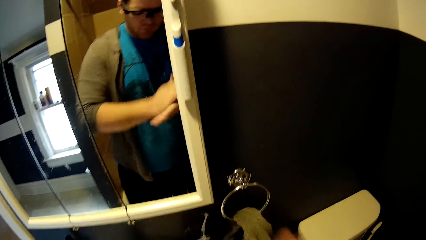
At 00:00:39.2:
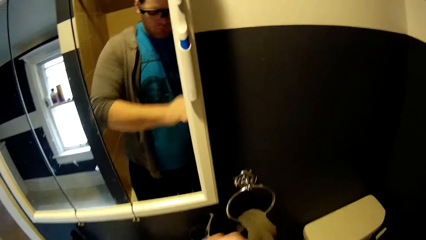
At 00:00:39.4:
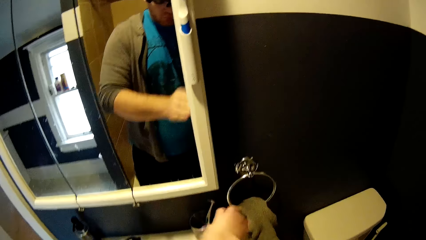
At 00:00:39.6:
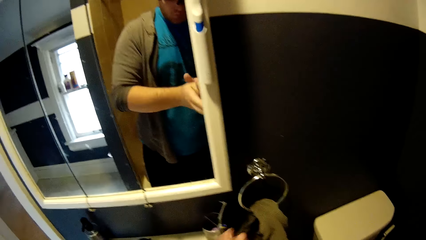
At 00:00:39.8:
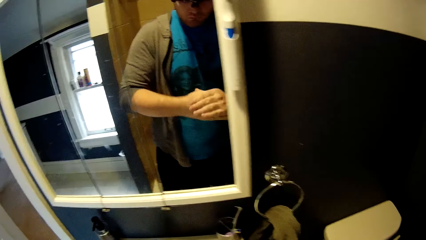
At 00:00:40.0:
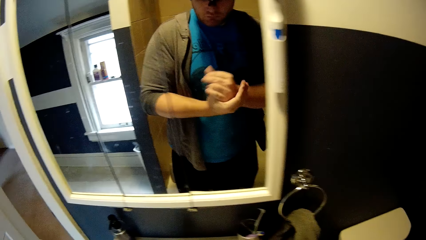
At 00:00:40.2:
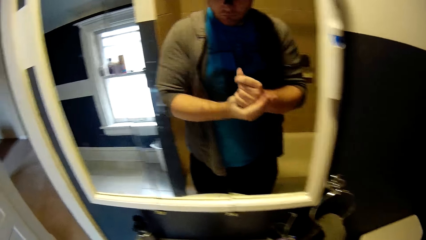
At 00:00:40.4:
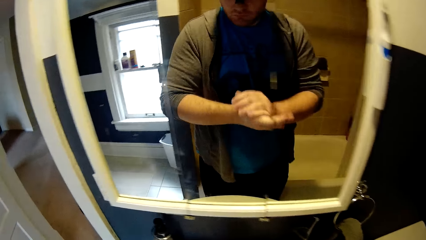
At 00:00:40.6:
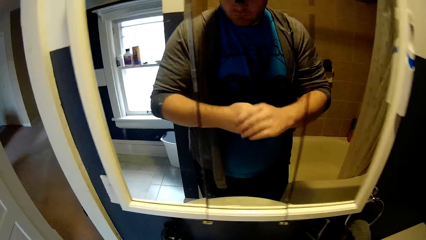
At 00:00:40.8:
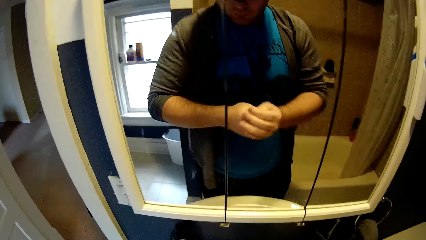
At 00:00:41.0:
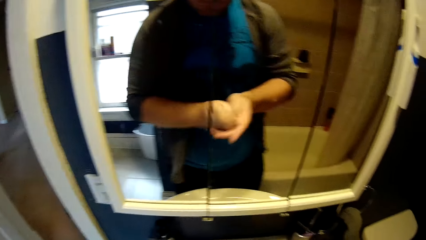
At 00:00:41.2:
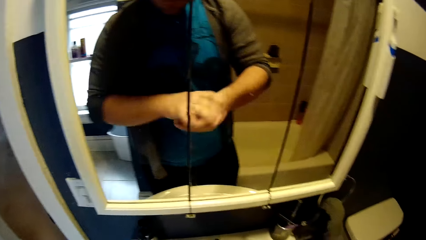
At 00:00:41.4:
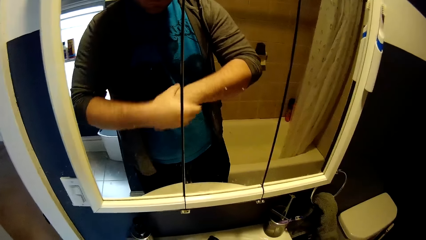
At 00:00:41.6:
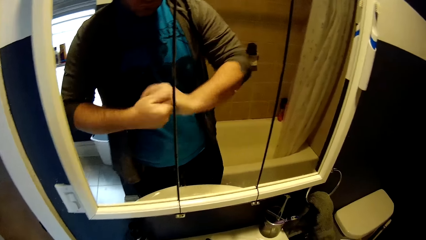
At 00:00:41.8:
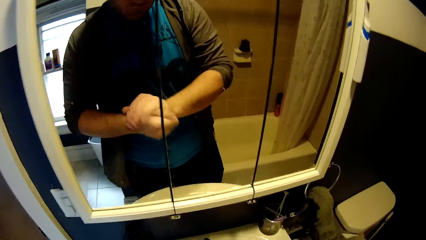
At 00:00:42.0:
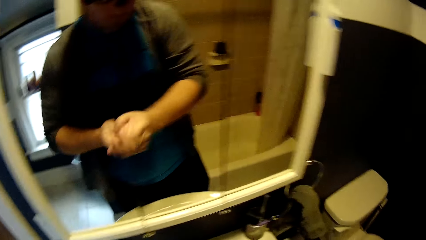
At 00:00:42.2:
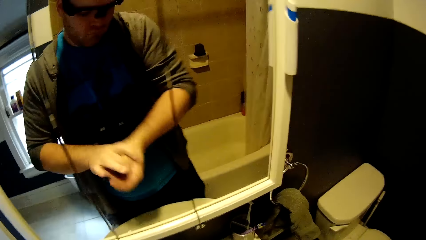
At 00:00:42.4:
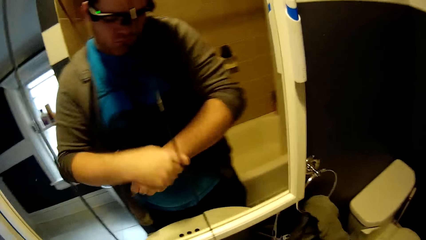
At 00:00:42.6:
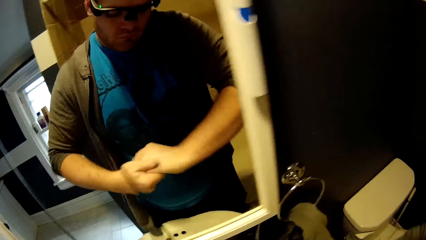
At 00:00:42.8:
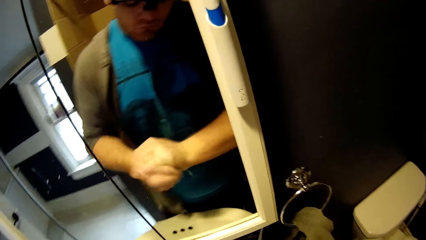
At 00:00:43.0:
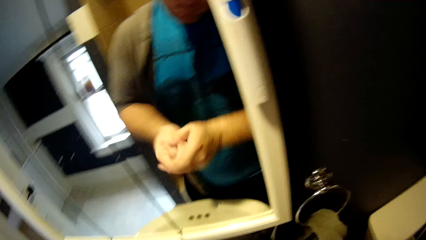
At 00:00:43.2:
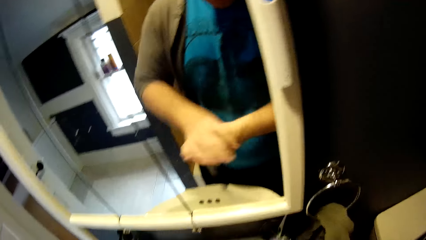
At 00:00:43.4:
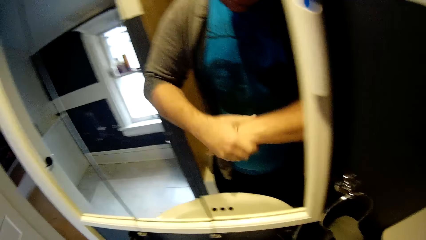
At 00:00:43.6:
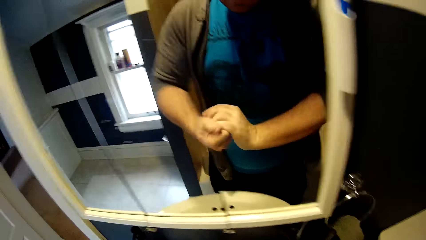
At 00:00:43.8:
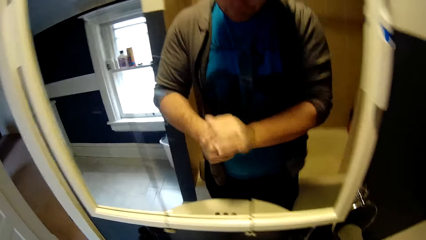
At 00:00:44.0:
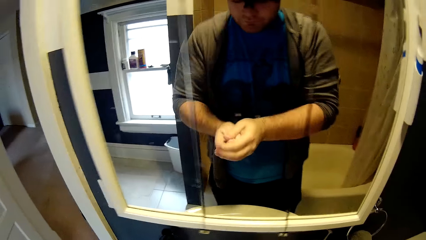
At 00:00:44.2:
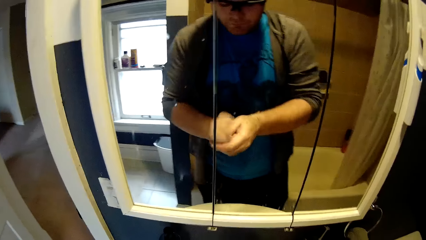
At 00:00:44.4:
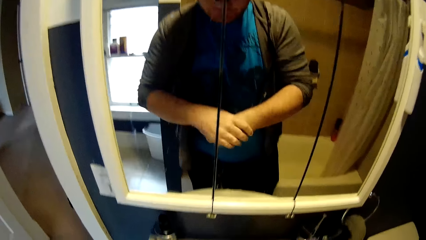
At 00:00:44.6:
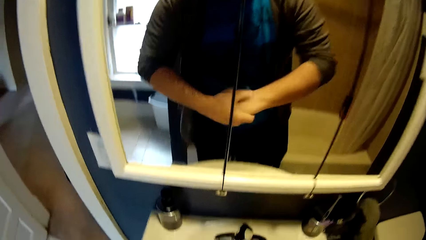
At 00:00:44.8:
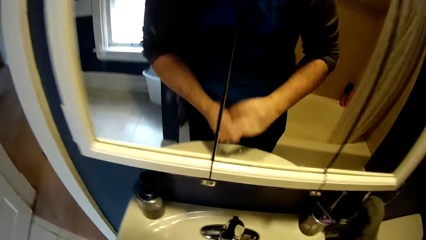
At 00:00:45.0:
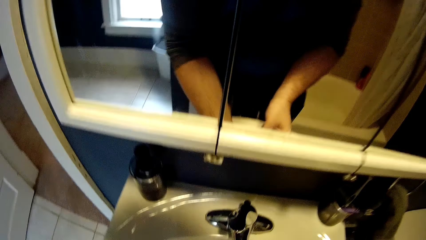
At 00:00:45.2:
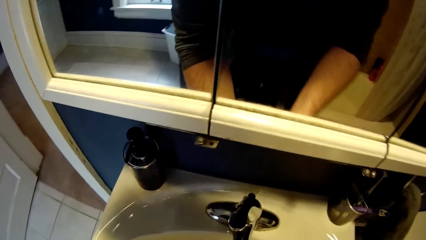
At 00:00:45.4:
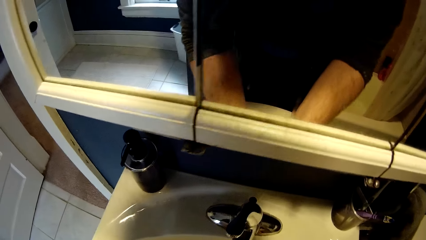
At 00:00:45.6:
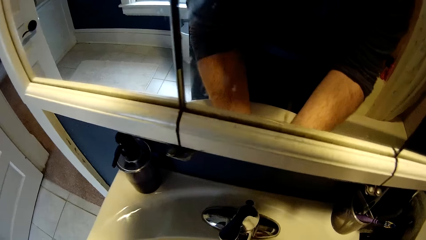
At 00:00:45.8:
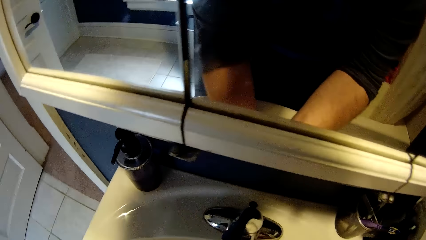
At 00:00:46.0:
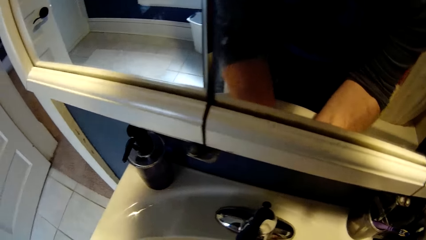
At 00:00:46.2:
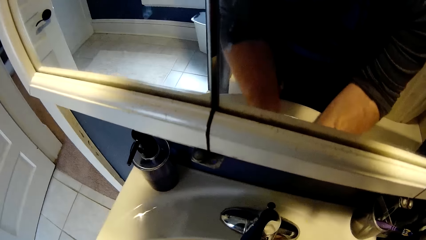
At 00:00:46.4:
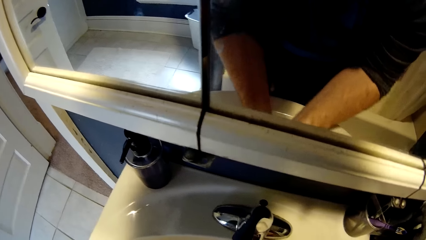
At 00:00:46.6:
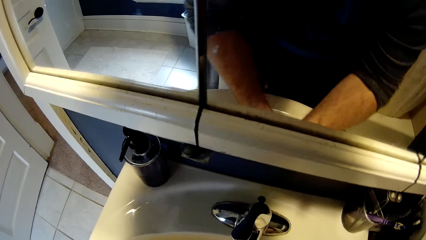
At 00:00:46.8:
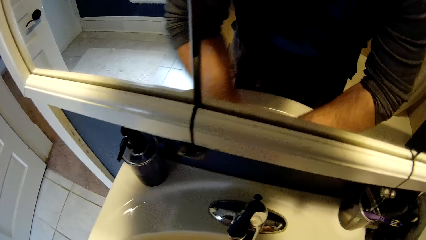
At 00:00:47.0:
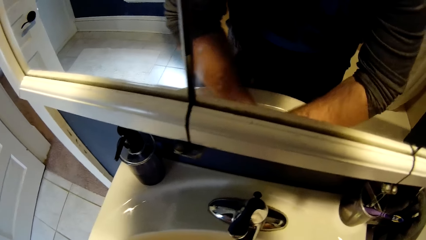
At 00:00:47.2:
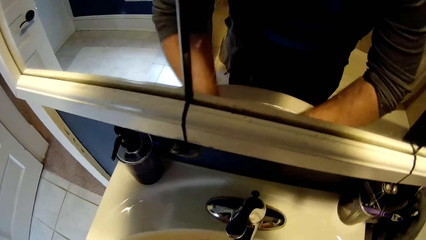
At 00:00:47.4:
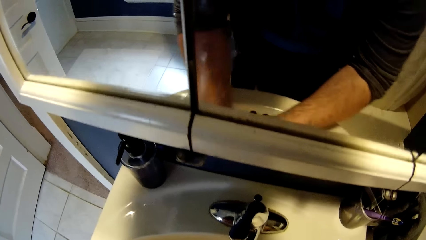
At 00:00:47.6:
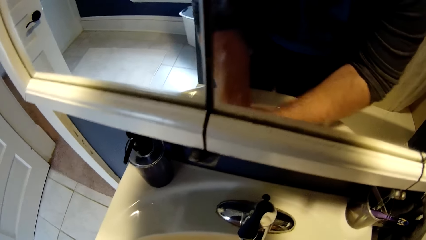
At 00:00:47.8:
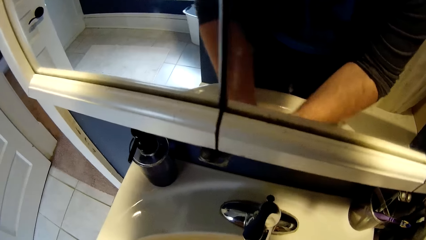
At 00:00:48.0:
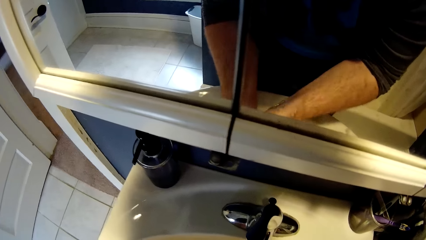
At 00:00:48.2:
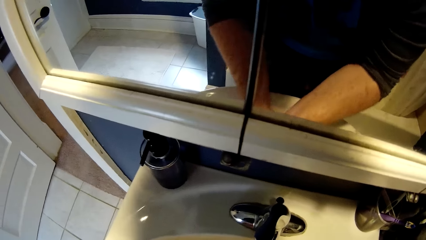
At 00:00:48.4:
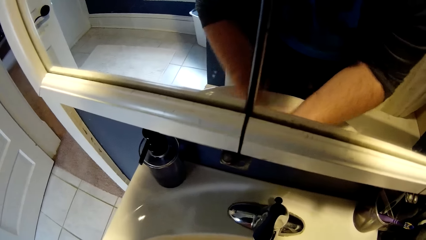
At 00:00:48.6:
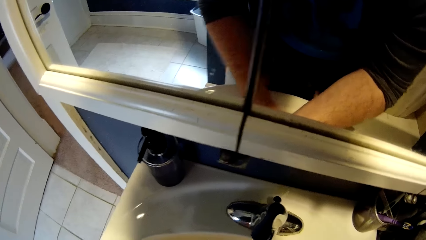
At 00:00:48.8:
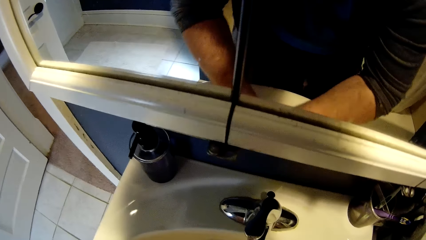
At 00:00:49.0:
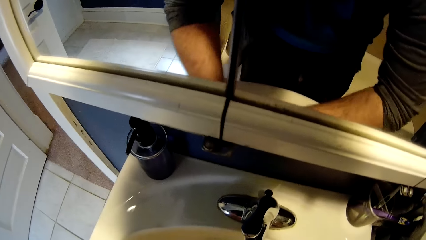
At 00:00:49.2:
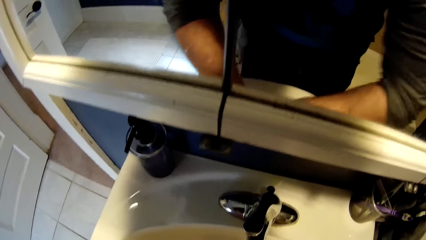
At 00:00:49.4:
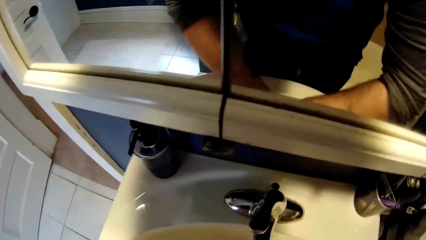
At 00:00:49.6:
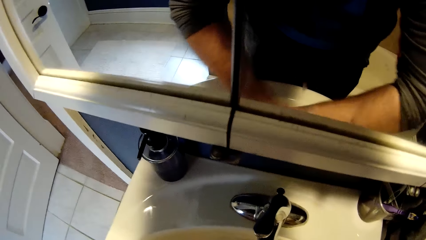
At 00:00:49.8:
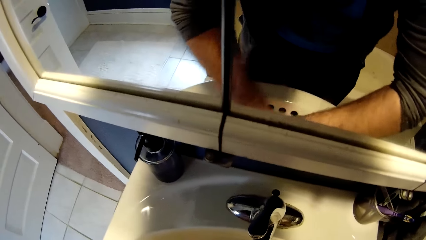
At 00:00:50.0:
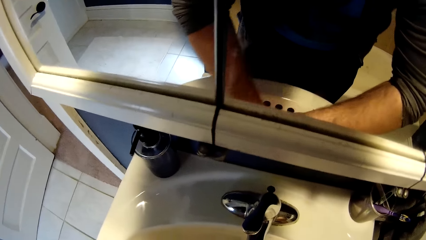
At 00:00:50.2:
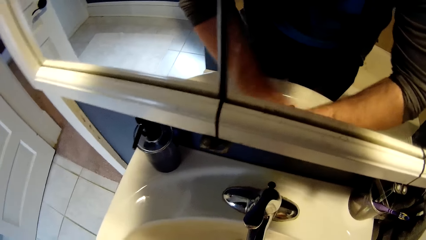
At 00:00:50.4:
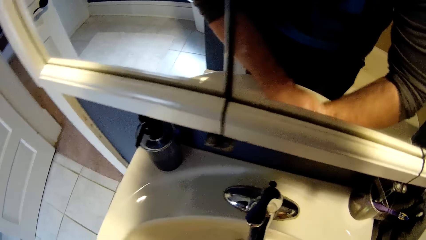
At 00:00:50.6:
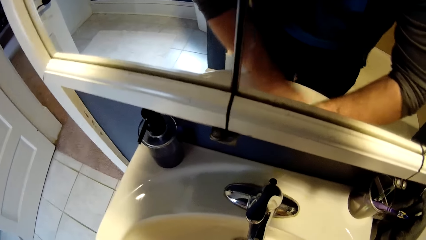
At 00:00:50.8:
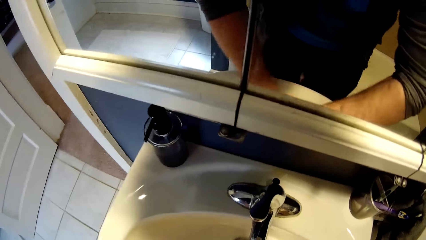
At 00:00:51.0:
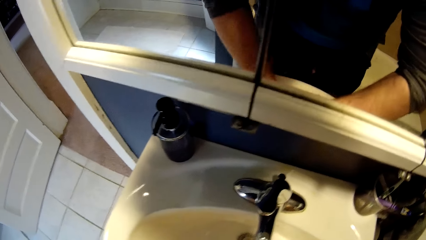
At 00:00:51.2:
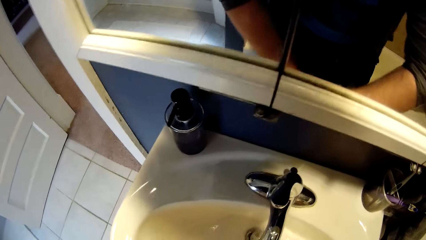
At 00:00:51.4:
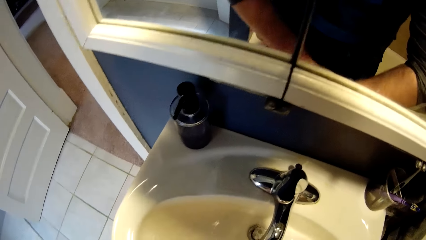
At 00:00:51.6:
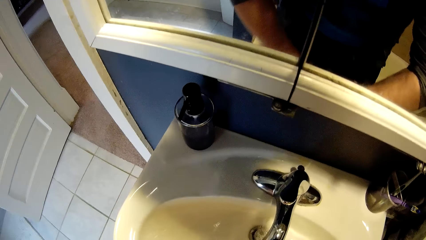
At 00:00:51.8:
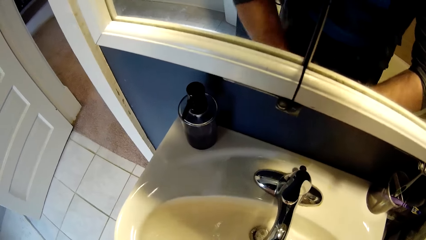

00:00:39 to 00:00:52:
The camera wearer applies soap in hand. He cleans his hands with water.

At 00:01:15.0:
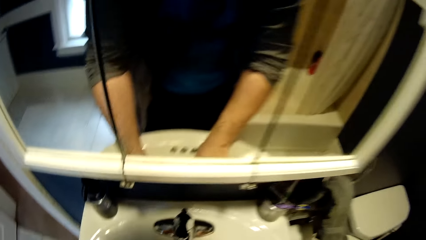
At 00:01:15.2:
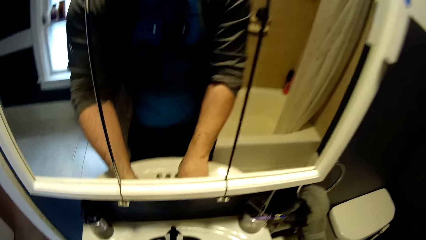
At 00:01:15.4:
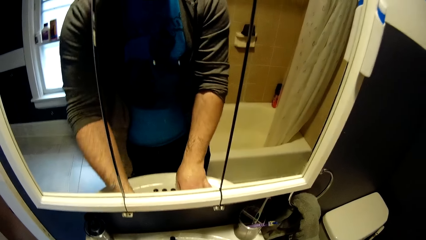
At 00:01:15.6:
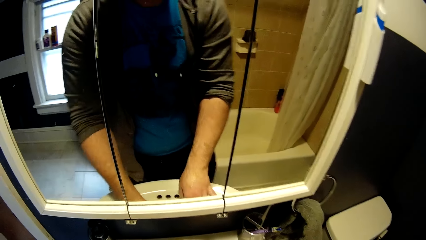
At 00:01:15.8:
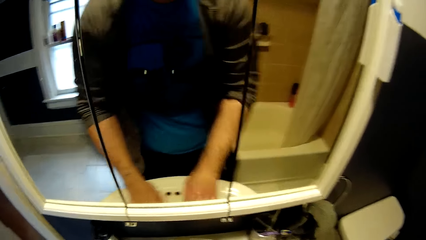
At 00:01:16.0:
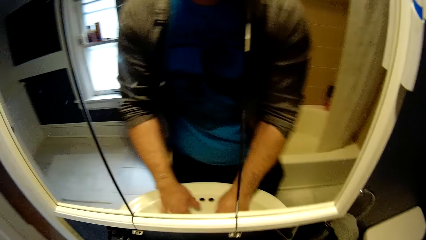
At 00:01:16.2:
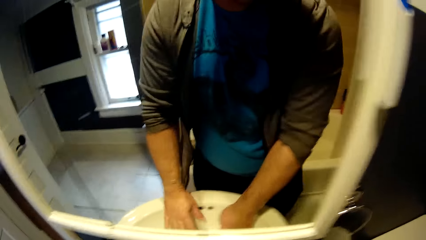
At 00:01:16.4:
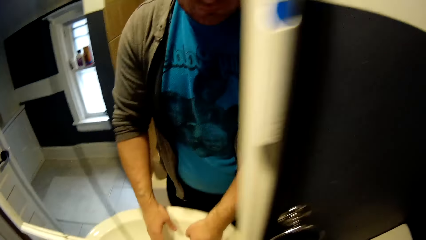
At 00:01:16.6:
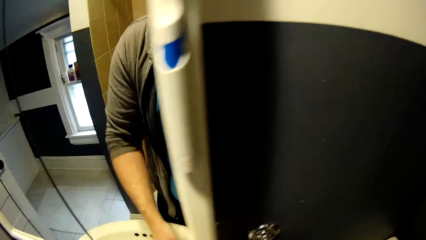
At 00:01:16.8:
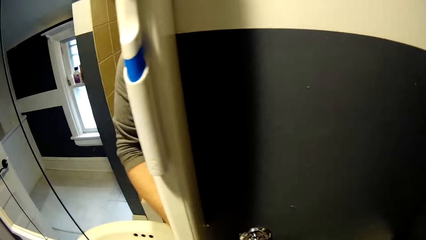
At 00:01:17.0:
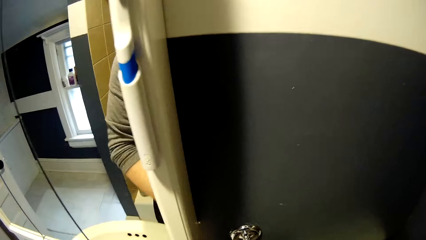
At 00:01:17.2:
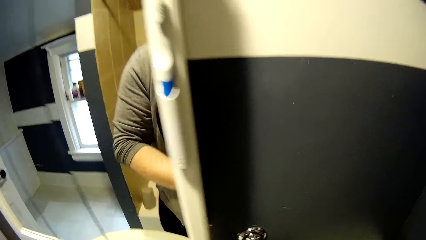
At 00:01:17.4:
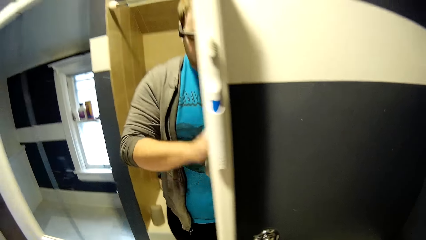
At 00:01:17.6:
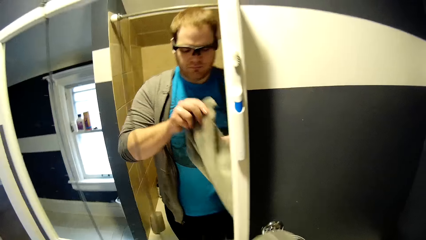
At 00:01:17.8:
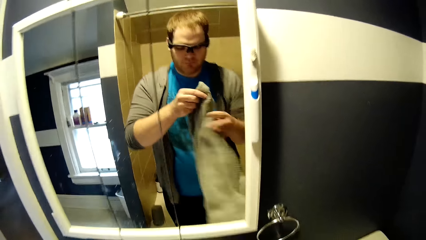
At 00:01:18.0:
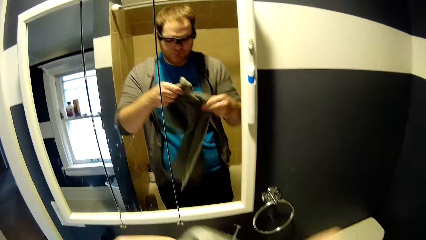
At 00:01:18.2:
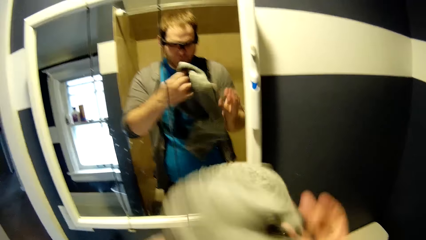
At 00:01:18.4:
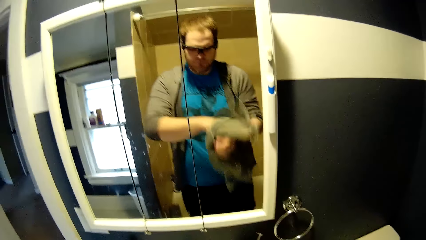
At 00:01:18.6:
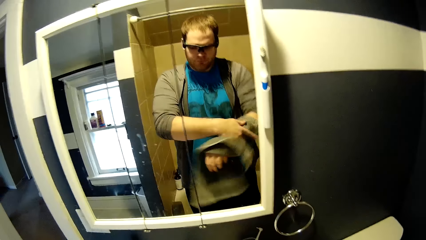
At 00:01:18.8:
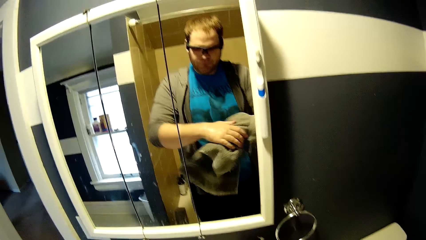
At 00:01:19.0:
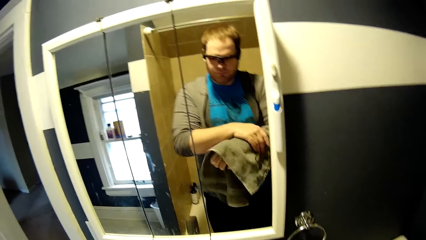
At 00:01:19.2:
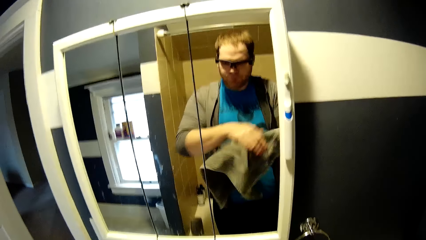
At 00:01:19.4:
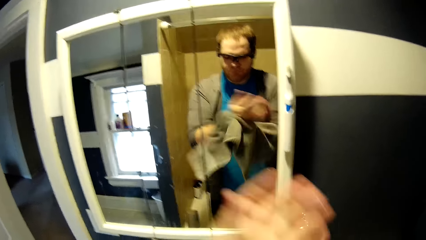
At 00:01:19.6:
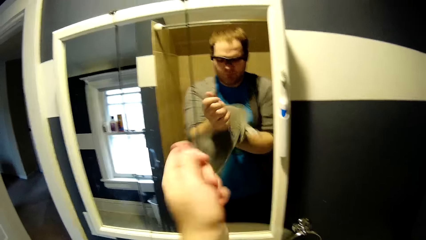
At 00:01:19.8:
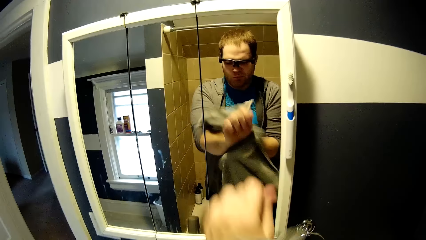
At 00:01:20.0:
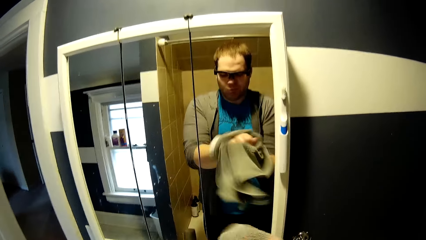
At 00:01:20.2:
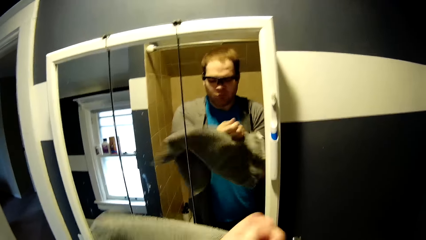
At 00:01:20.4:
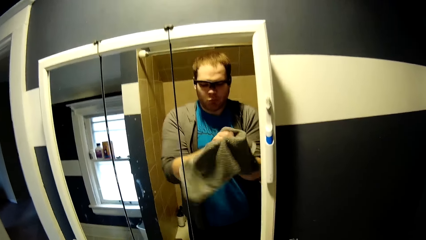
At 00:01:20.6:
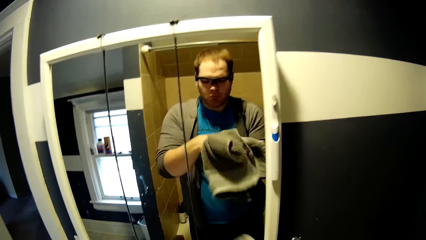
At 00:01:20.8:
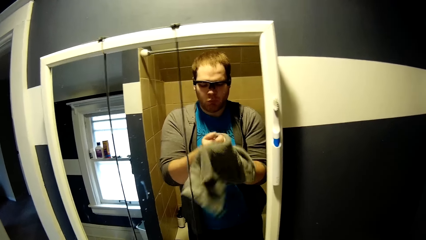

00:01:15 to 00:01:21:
The camera wearer closes the tap. He takes the towel and dries his hands with the towel.
